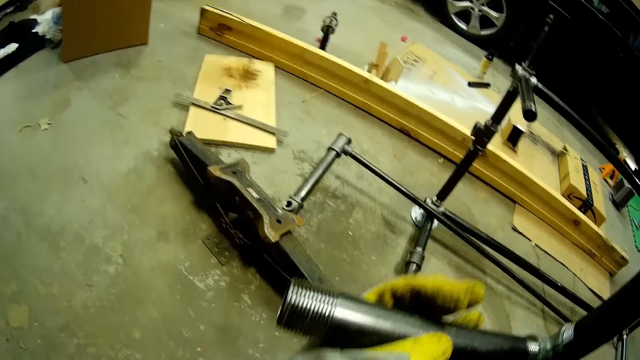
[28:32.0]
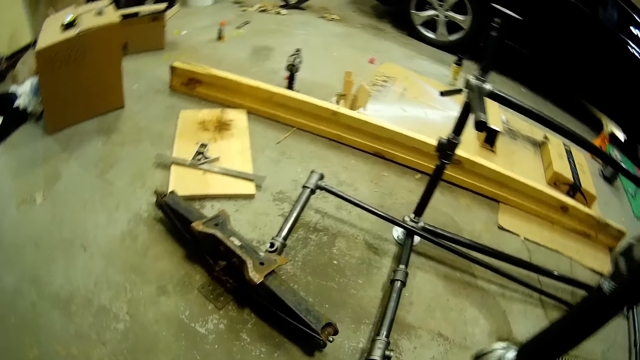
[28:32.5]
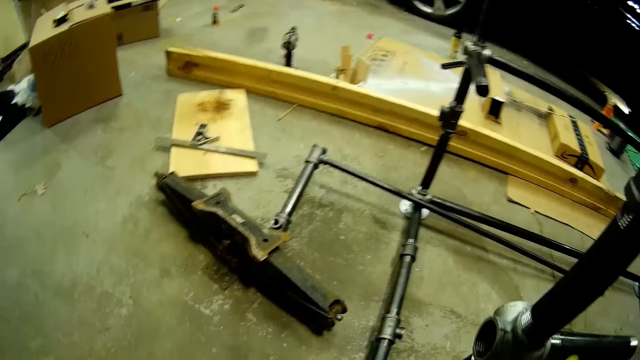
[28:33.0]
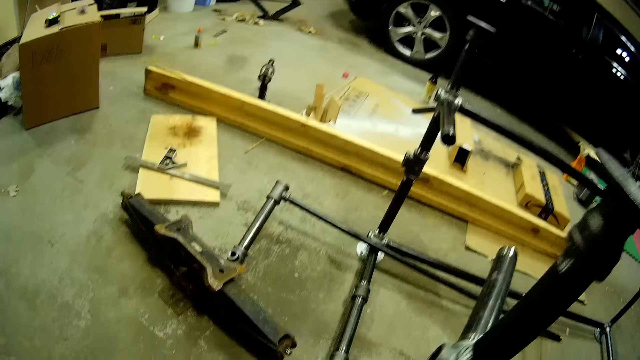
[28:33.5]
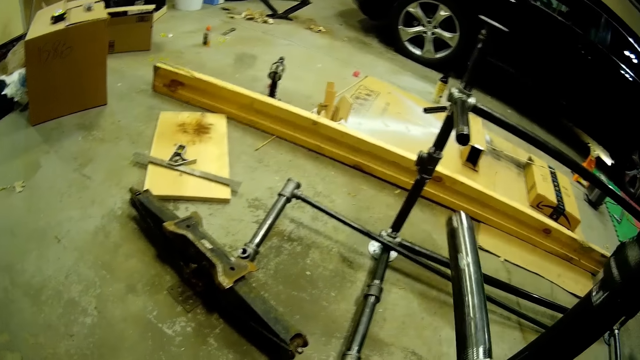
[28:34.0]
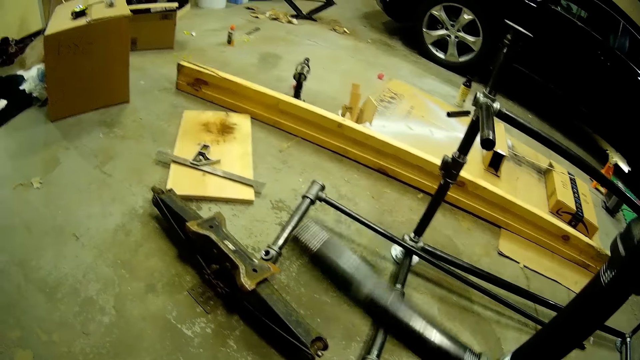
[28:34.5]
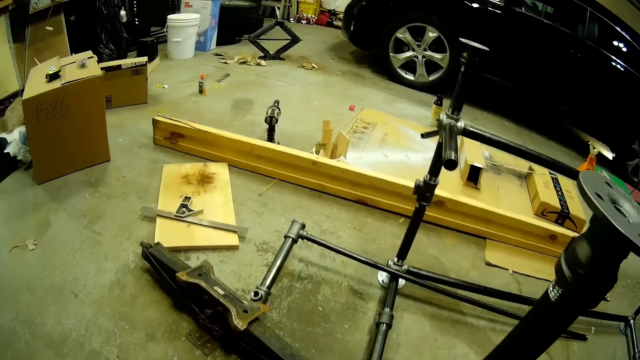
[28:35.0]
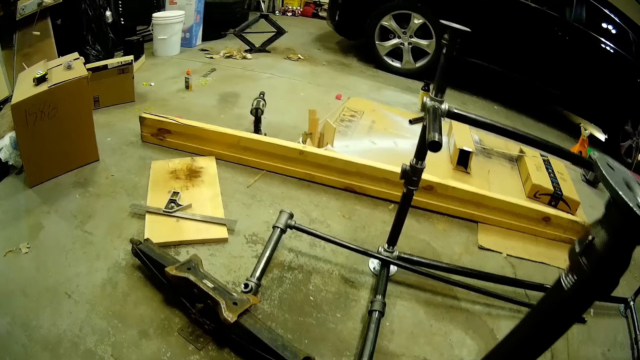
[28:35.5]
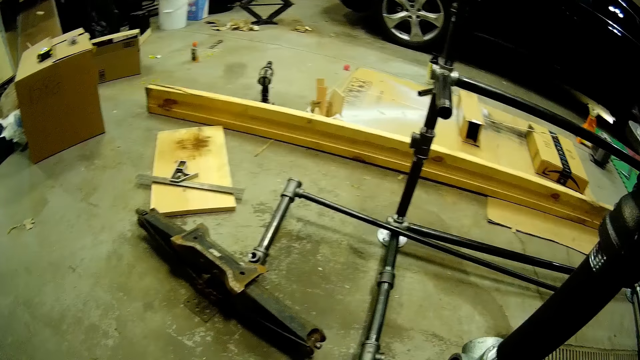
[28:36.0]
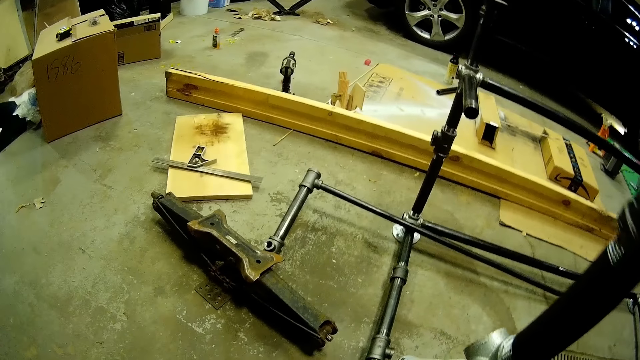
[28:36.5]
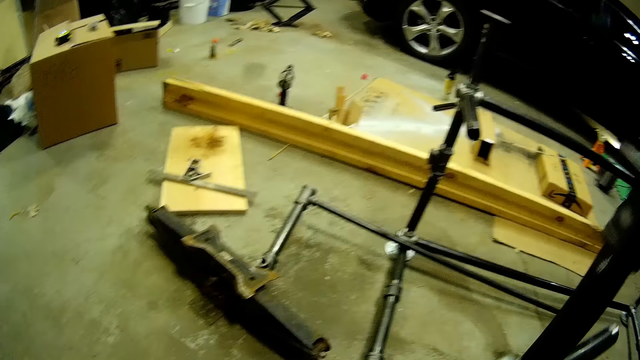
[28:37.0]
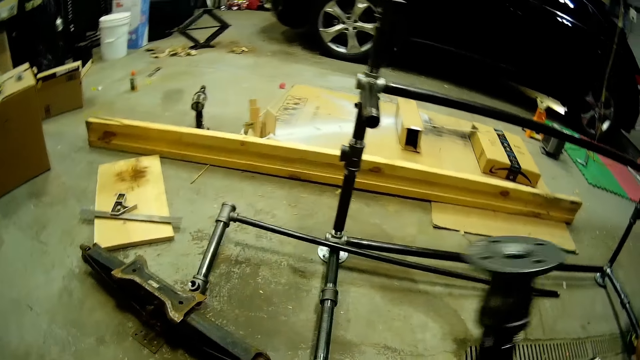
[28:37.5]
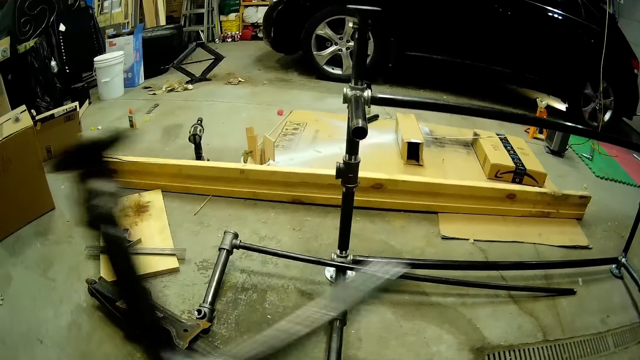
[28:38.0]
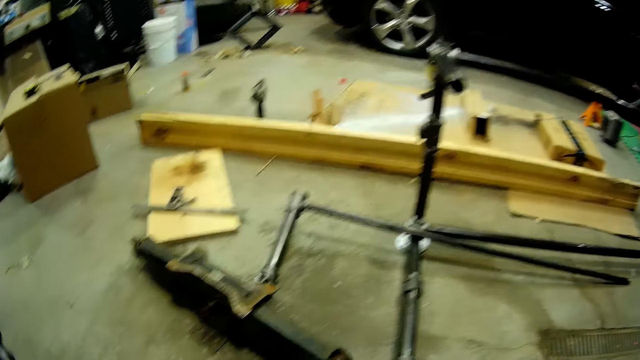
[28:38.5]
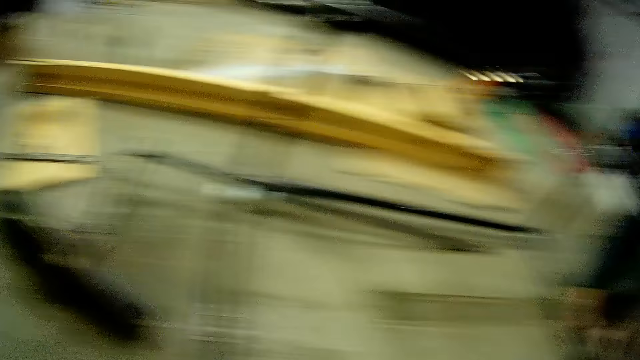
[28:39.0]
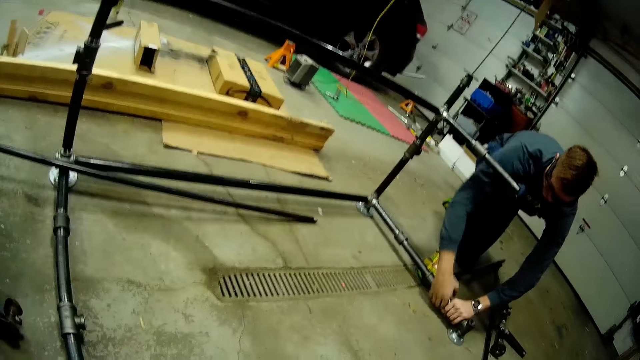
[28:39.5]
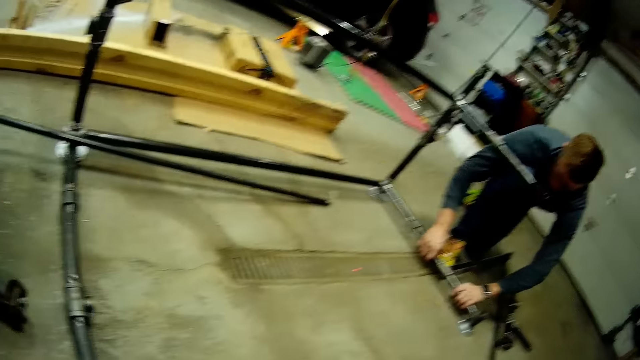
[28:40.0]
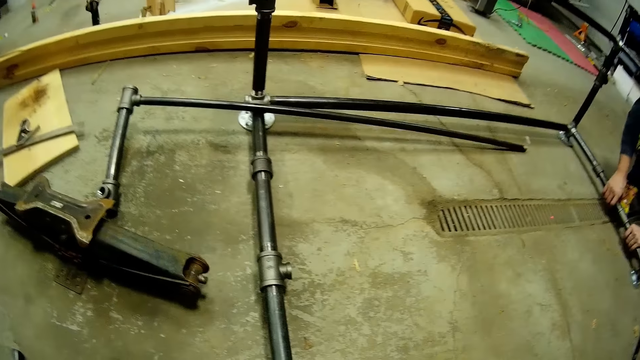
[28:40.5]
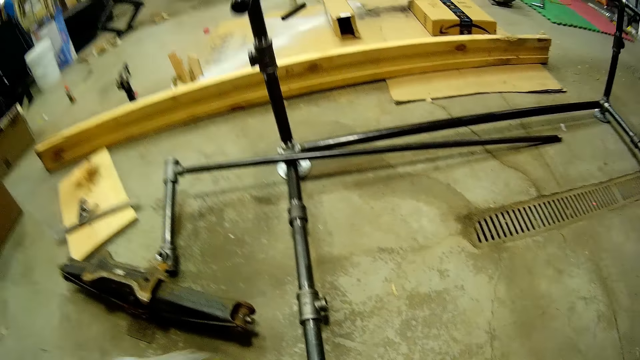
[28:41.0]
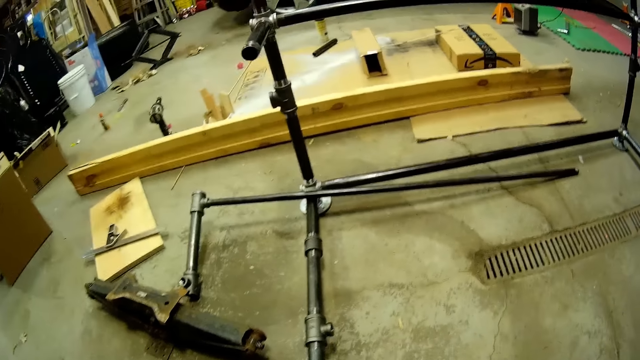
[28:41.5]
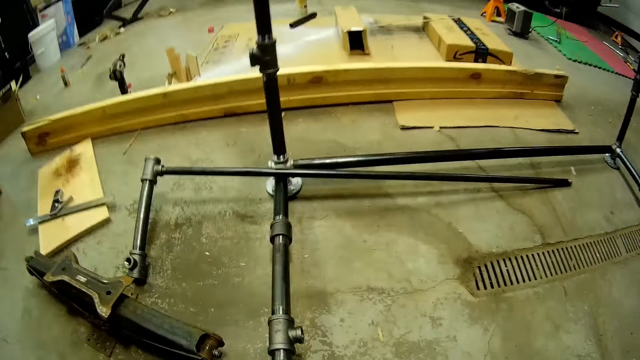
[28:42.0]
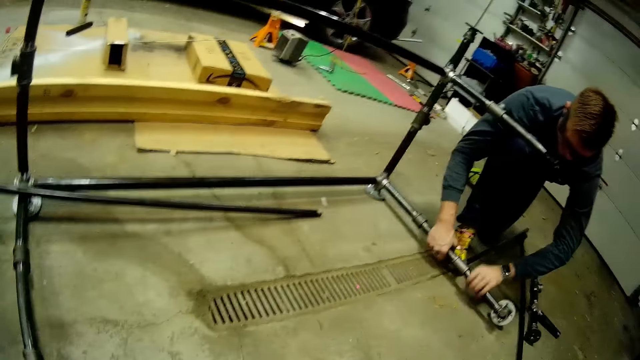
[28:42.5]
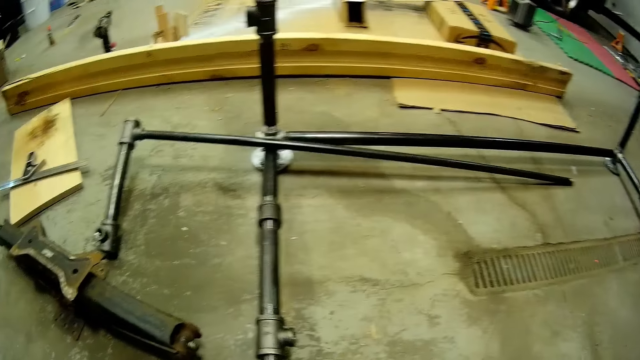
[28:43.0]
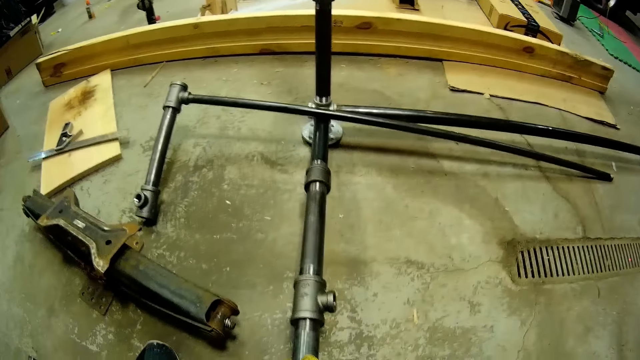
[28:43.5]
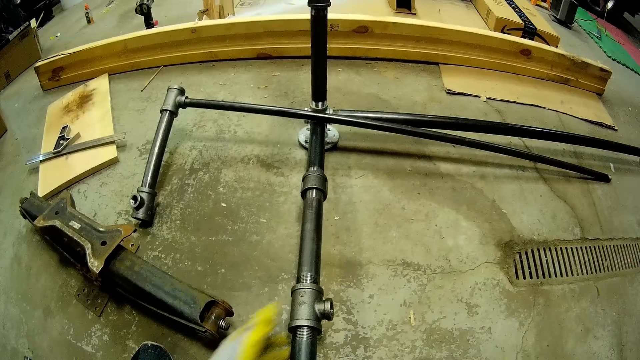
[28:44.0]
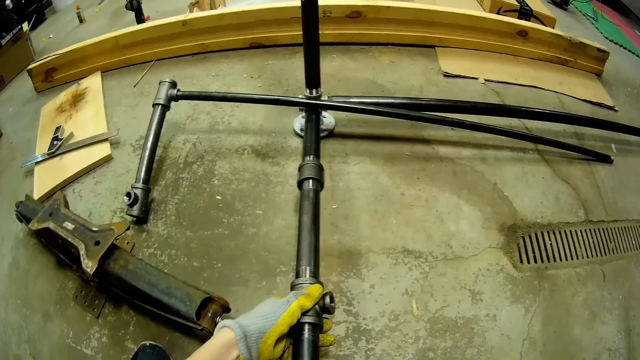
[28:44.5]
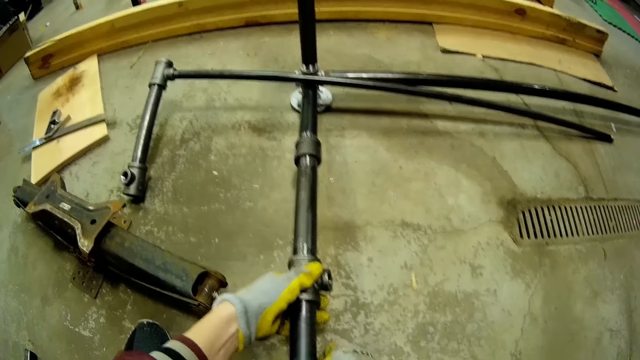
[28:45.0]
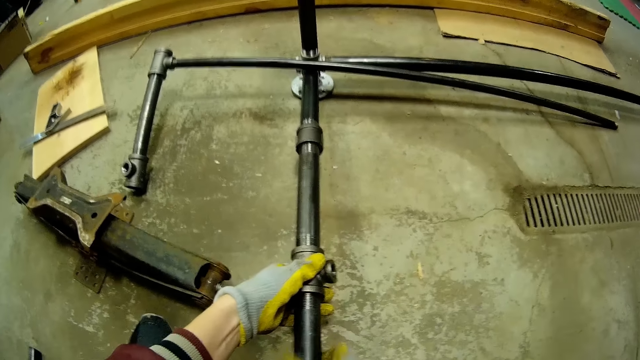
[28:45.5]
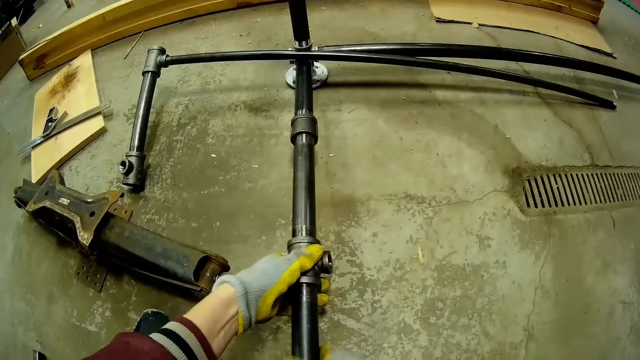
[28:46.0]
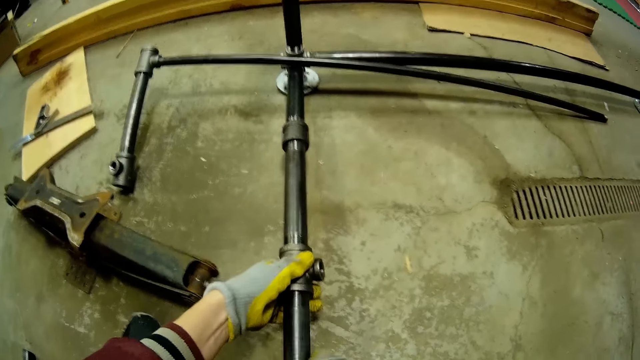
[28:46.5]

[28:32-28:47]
The camera wearer lays the metal tube on the floor. A person unfastens the metal tube. The person unfastens the metal tube again. The camera wearer unfastens the metal tube.

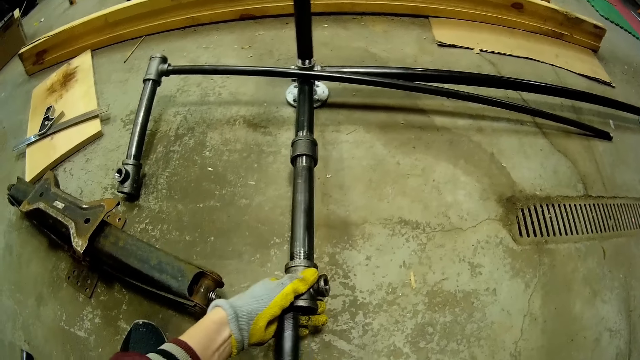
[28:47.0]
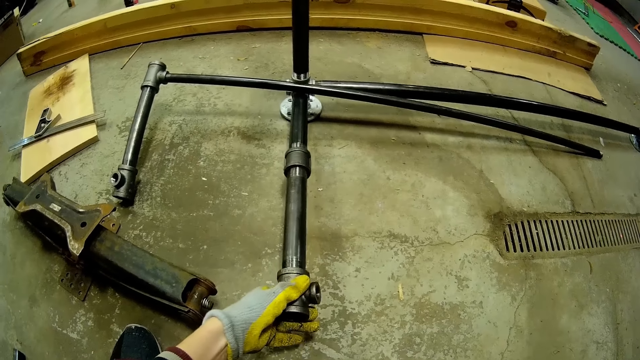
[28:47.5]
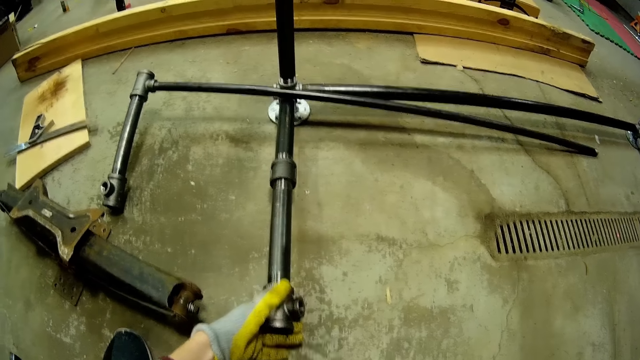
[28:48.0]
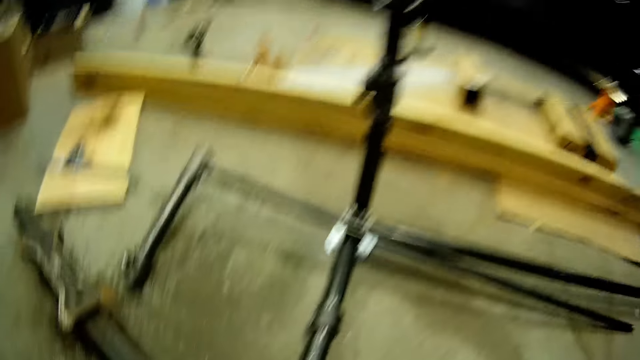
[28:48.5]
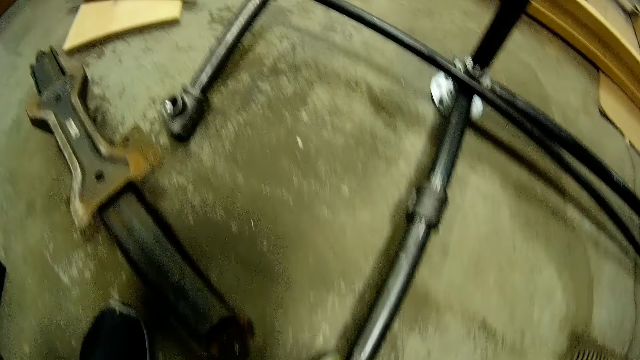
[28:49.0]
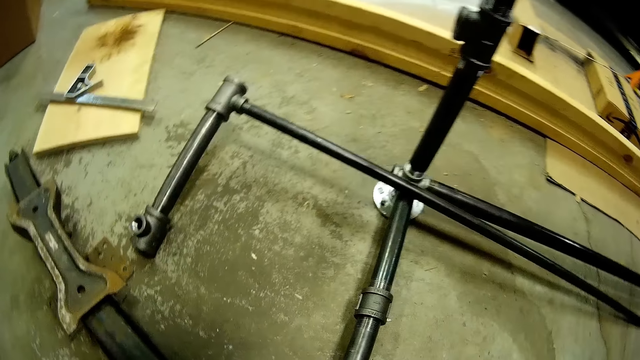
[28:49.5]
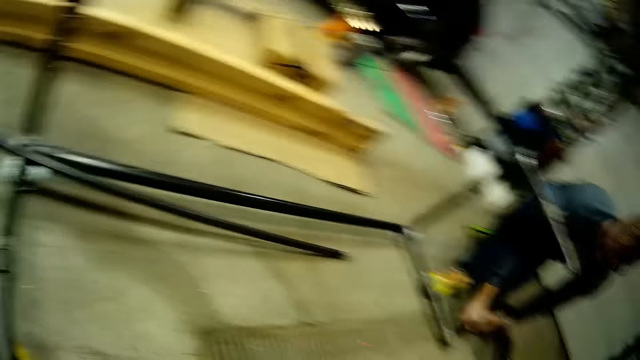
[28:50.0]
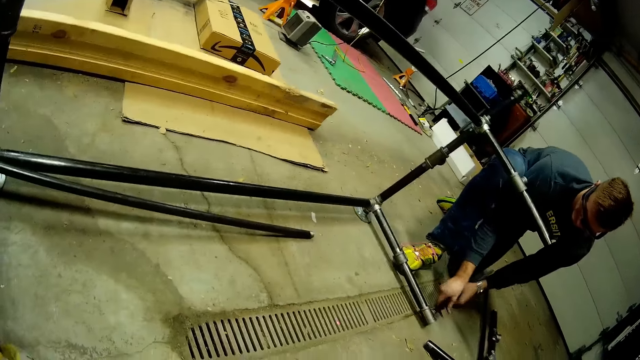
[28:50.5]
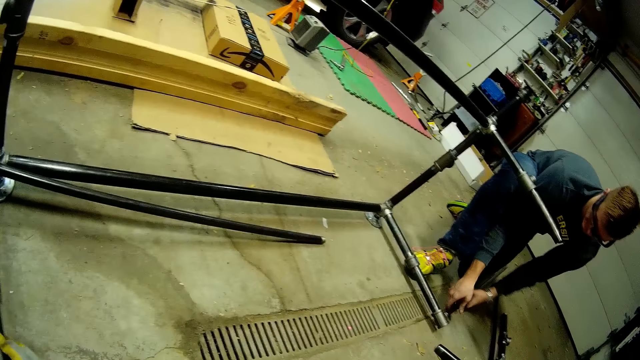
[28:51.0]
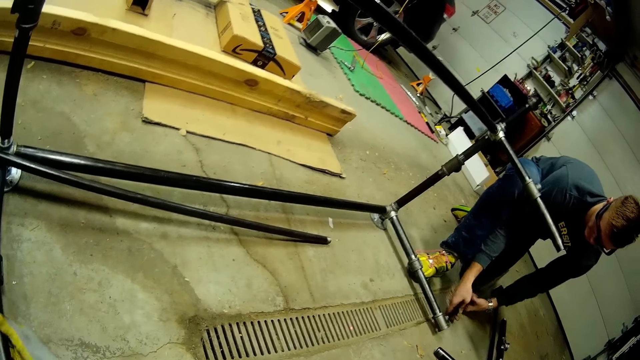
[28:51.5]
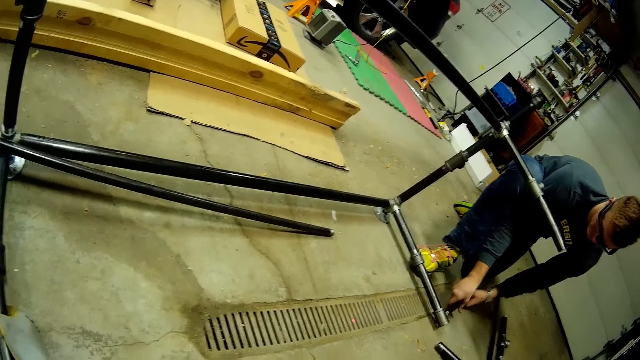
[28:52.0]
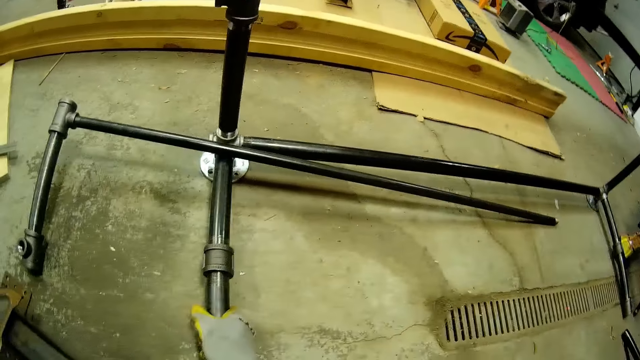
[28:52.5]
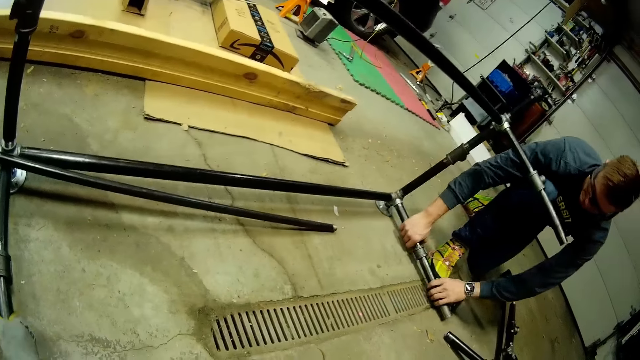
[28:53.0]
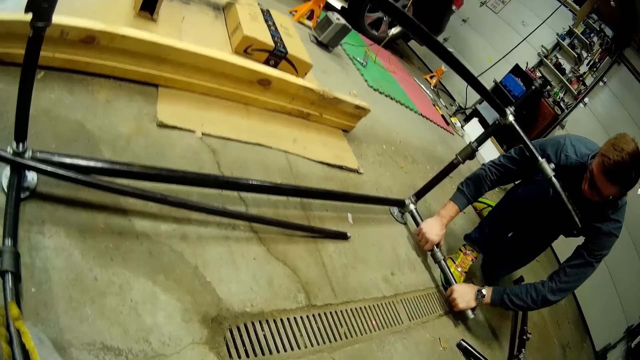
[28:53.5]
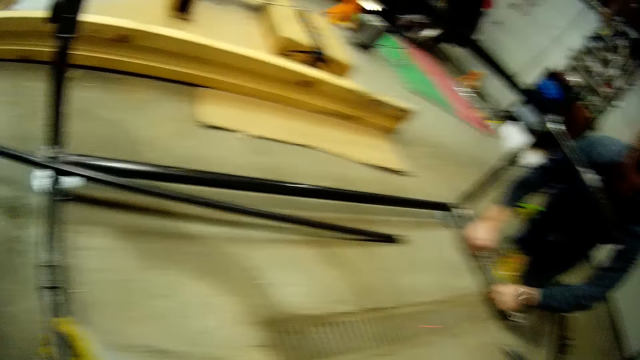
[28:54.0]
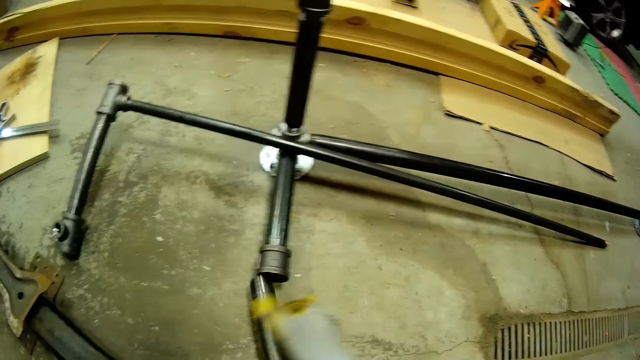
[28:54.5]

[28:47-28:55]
The camera wearer turns around. A person unfastens the metal tube. The camera wearer holds the metal tube. The person unfastens the metal tube. The camera wearer unfastens the metal tube.
